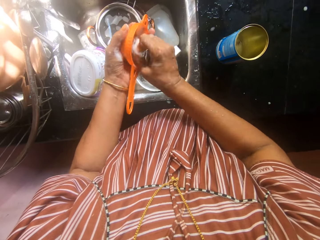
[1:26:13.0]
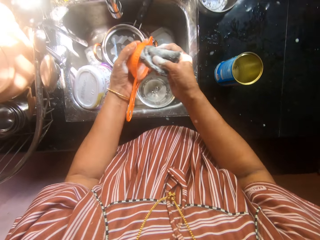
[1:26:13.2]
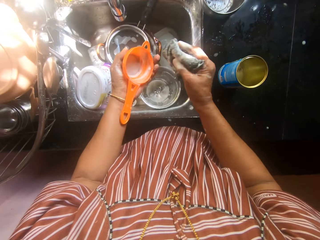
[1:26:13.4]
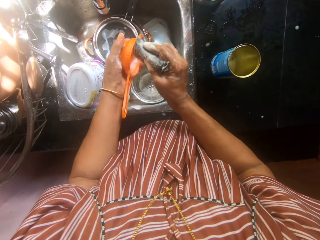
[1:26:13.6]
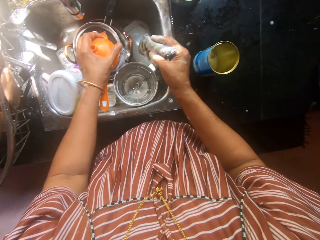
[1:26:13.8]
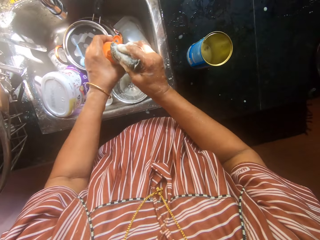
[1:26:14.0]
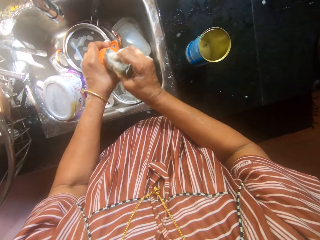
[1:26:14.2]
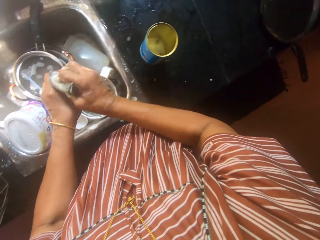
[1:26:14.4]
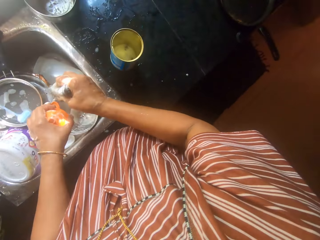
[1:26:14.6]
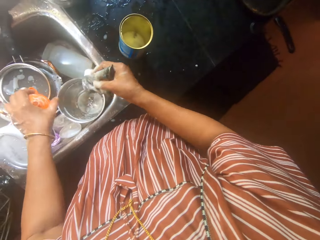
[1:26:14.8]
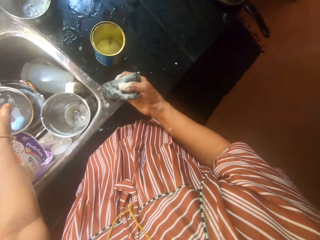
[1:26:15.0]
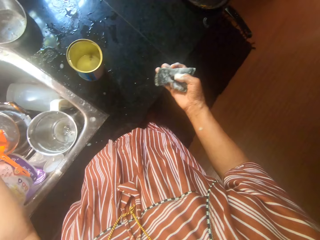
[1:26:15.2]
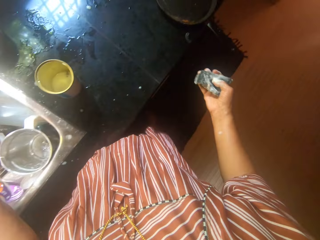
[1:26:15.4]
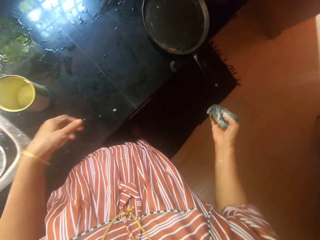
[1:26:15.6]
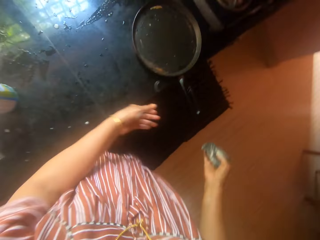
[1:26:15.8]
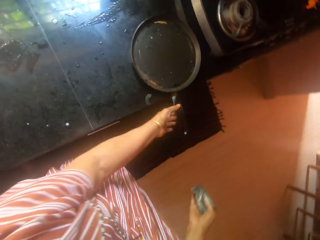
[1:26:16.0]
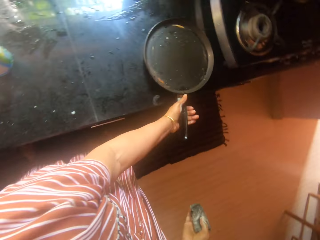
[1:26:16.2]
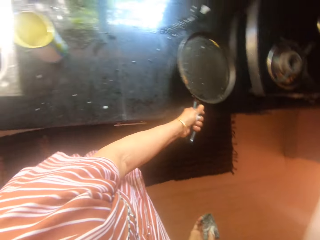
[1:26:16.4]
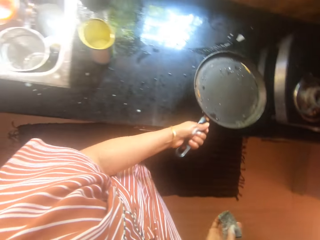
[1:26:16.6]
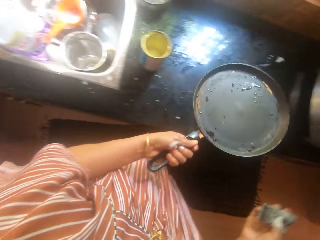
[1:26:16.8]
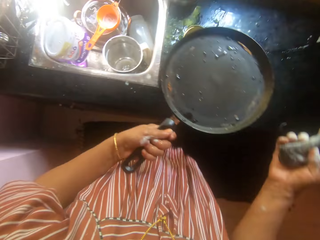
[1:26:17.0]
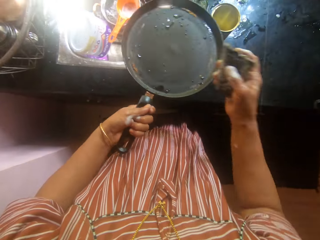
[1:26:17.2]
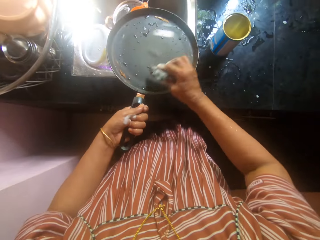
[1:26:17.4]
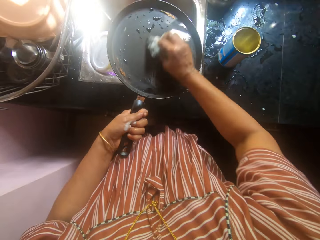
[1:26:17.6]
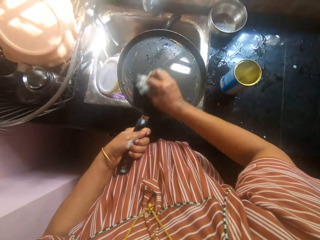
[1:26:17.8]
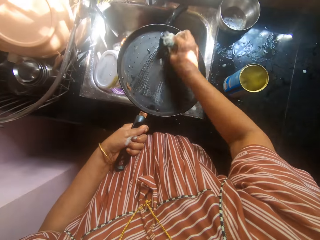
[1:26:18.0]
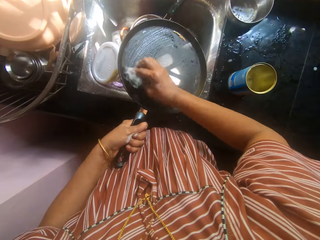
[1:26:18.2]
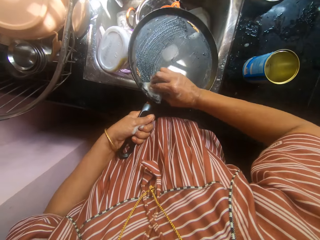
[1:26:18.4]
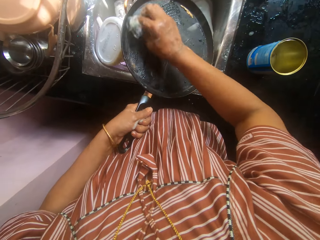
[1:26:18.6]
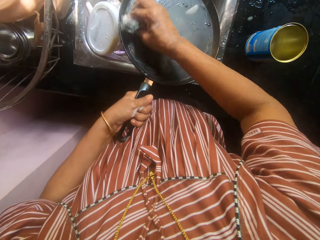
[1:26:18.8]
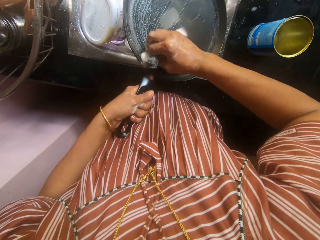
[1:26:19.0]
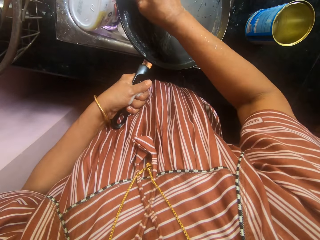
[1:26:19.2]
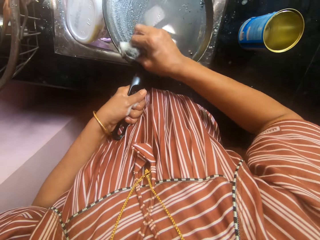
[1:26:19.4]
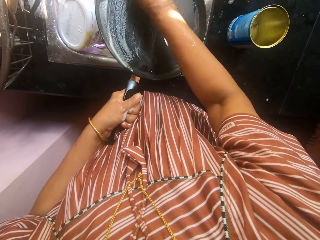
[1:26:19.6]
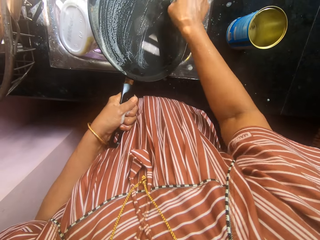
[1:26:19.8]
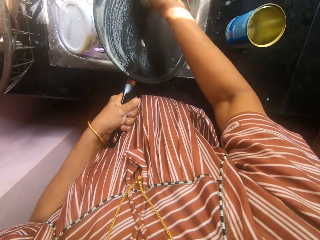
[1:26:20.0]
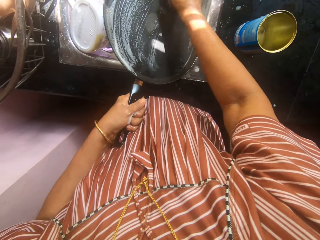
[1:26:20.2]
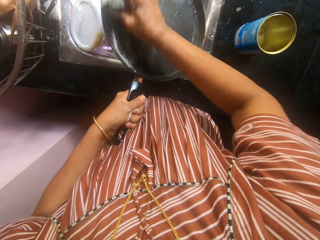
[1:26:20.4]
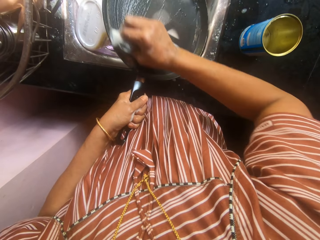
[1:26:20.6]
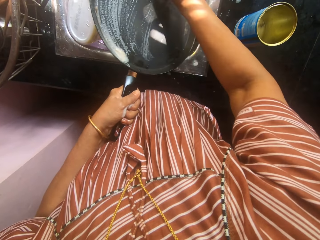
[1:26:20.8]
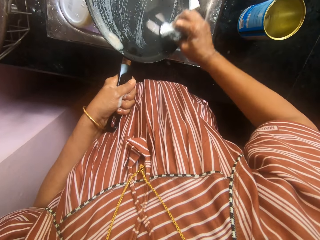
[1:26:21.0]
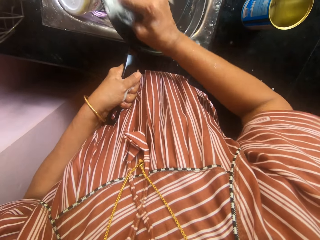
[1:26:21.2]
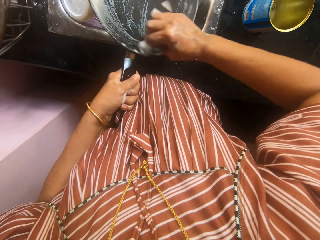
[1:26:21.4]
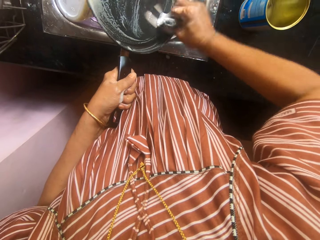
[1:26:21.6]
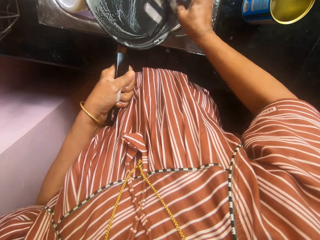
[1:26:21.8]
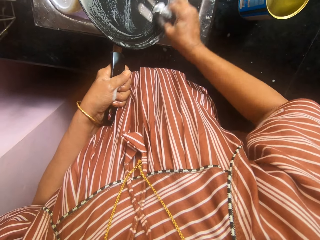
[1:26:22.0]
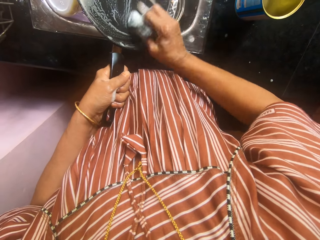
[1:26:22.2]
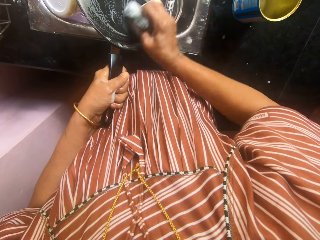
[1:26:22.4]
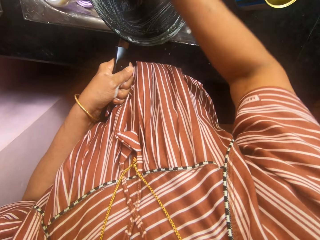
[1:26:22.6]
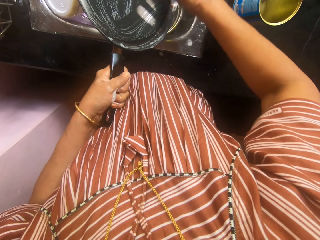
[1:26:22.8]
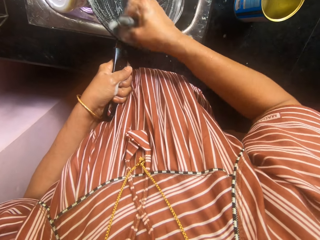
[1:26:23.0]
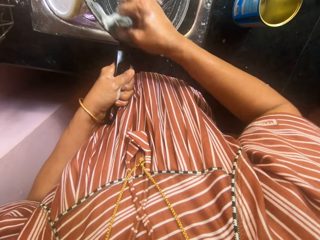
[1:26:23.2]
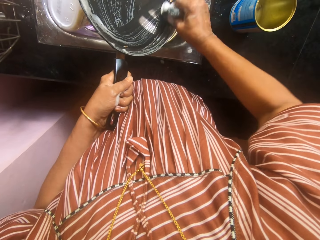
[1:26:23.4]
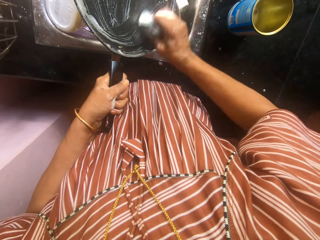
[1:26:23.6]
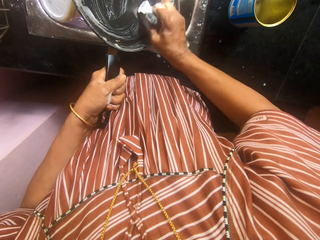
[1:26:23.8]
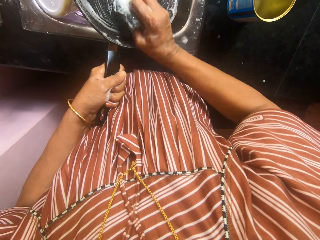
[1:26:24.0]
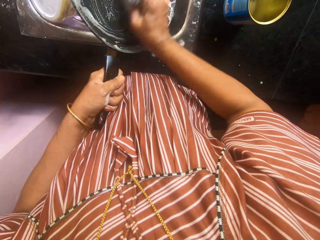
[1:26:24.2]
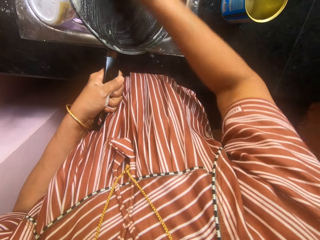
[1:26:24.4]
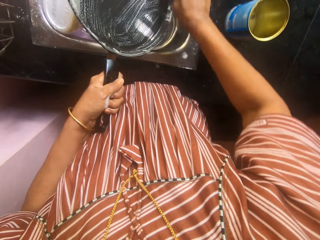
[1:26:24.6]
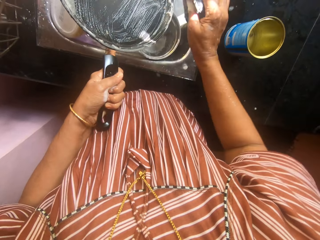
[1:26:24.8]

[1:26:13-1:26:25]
The camera wearer turns the funnel or sieve. She cleans the sieve with the sponge. She drops the funnel into the sink with her left hand. She takes the pan from the cabinet with her left hand. She holds the pan handle with her left hand. She washes the pan with the sponge with her right hand.

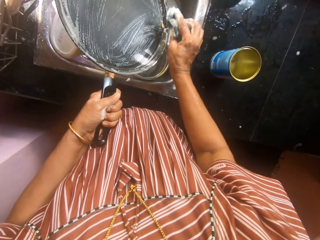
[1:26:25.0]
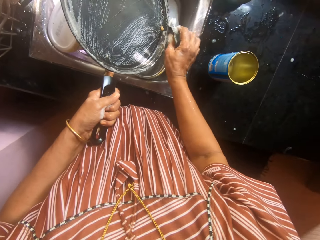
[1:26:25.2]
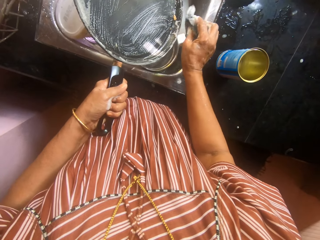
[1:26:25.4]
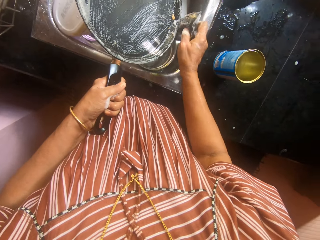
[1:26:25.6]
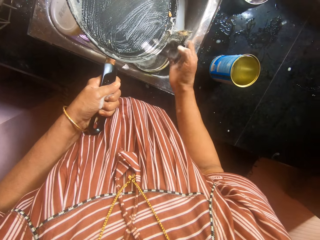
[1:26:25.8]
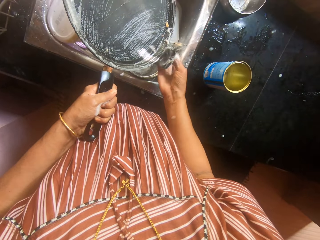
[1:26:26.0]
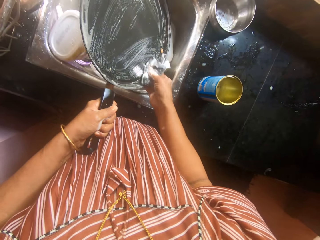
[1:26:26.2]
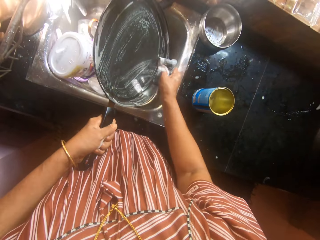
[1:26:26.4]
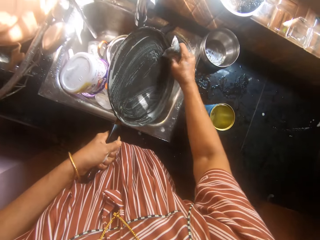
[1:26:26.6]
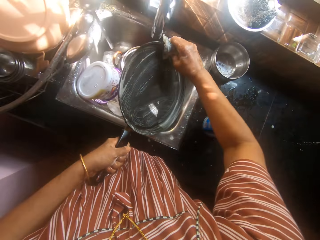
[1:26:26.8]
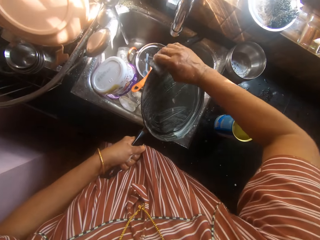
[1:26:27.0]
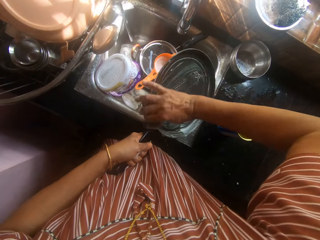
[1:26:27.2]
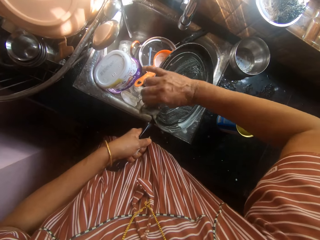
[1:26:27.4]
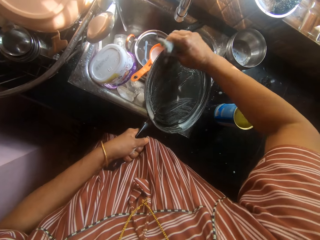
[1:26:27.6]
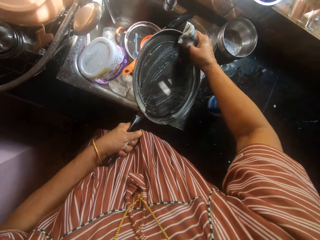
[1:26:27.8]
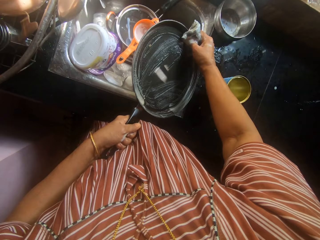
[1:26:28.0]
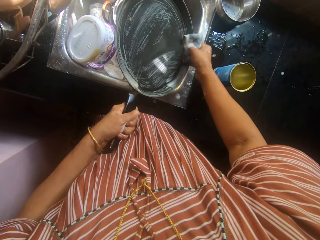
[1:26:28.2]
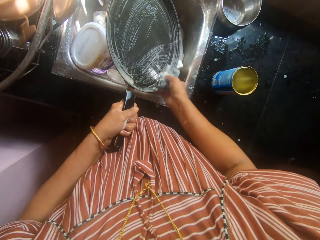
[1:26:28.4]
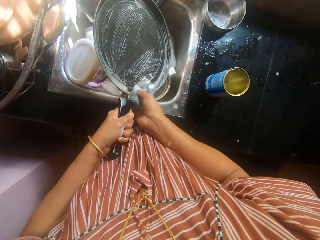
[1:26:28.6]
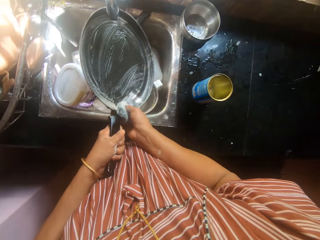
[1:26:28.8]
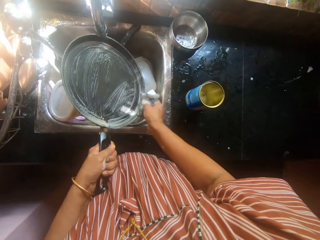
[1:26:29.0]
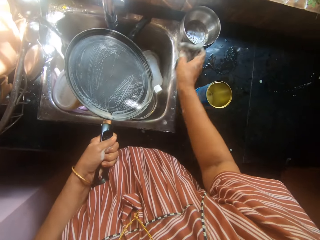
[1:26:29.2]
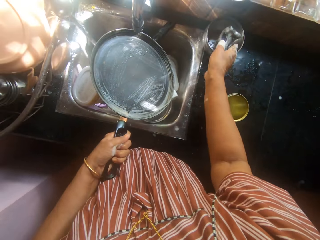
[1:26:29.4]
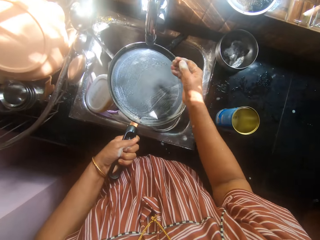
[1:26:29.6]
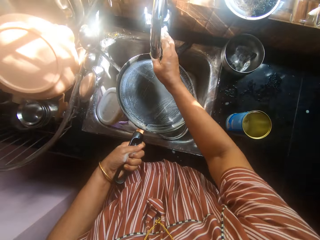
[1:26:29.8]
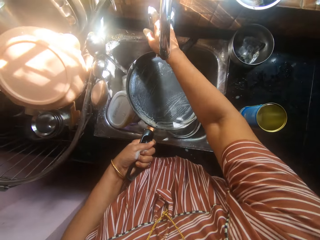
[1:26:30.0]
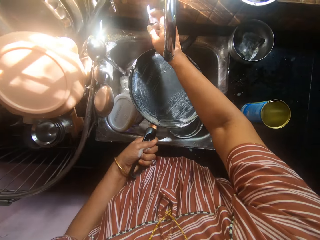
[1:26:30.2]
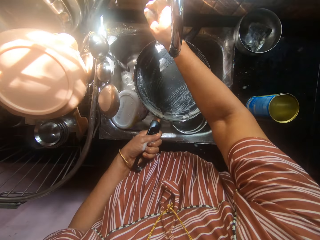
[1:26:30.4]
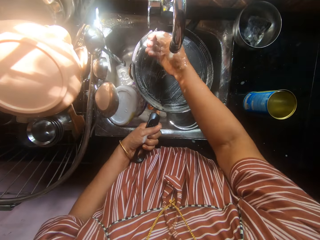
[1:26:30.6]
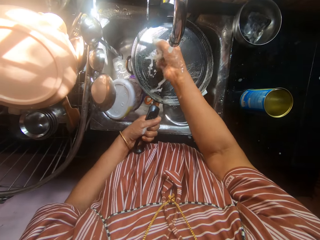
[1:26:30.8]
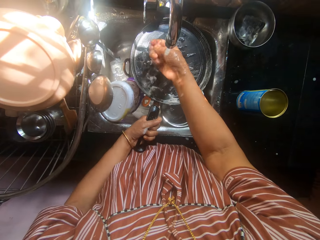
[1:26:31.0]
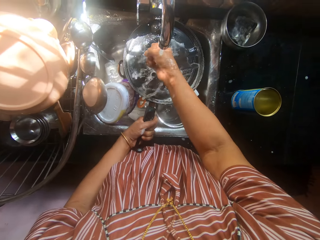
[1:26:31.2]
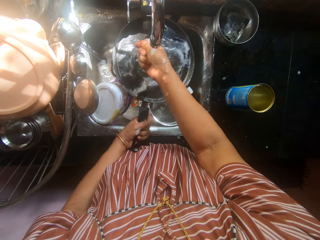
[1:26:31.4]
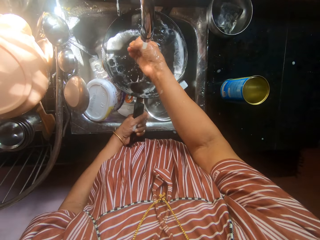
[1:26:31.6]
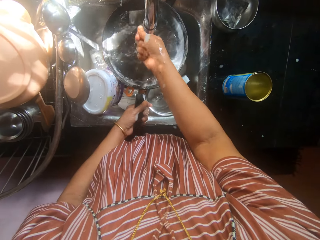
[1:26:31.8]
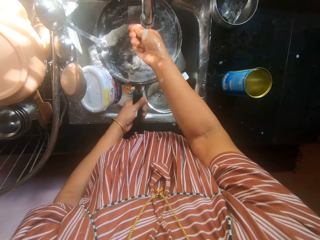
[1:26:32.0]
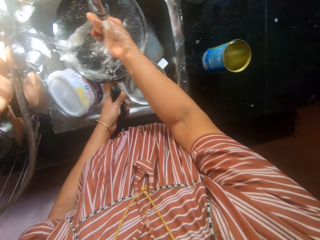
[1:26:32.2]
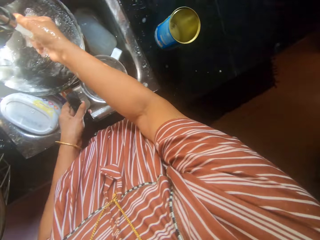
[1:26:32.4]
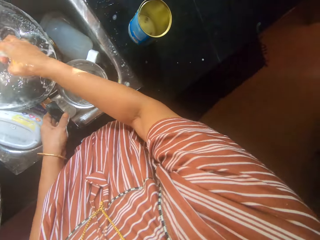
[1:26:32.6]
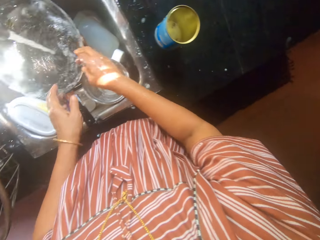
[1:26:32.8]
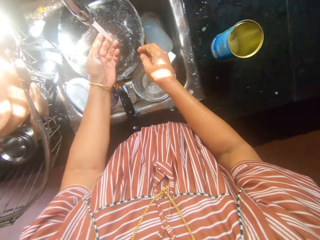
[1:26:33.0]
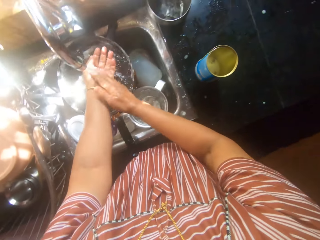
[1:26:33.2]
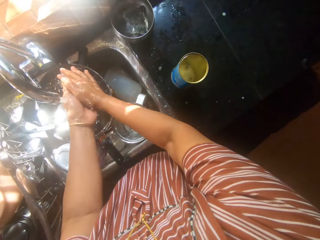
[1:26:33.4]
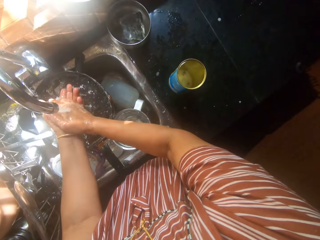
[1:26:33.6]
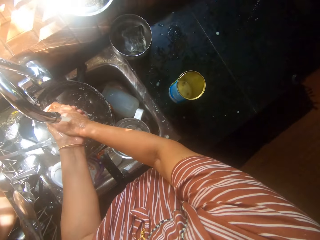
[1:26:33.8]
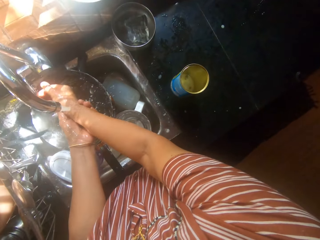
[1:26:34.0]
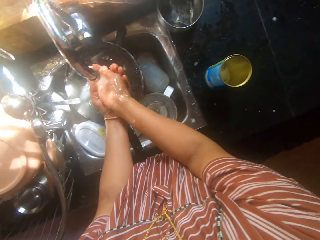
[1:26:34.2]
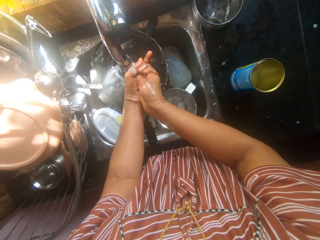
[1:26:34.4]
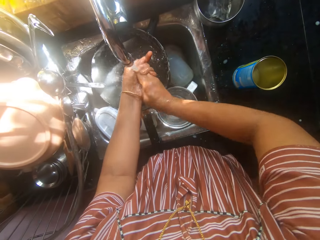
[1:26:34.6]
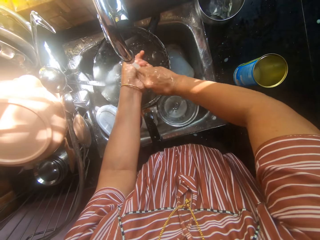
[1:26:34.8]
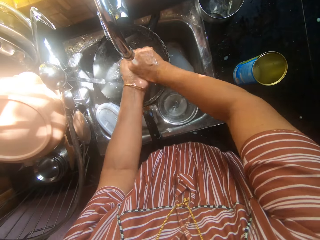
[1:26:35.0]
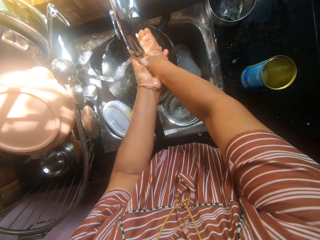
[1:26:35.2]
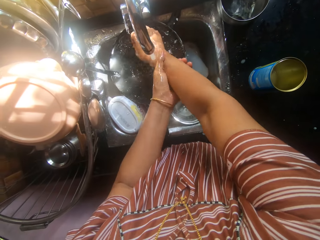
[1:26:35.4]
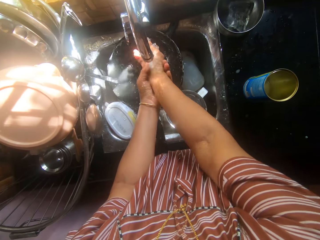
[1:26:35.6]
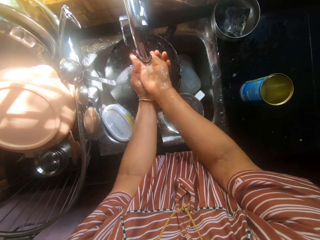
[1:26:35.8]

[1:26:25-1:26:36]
The camera wearer drops the sponge into a stainless steel bowl on the cabinet with her right hand. She turns on the tap with her right hand. She rinses her right hand on the pan. She puts the pan in the sink. She rinses both hands on the pan in the sink.
